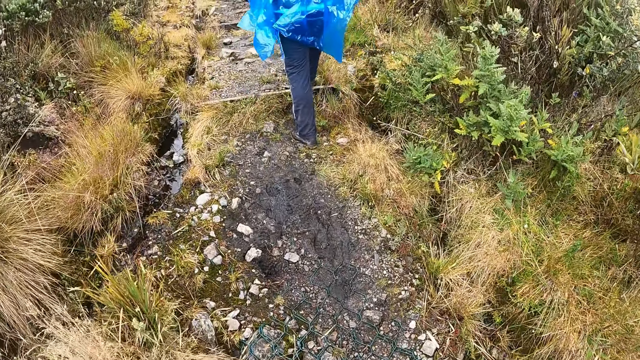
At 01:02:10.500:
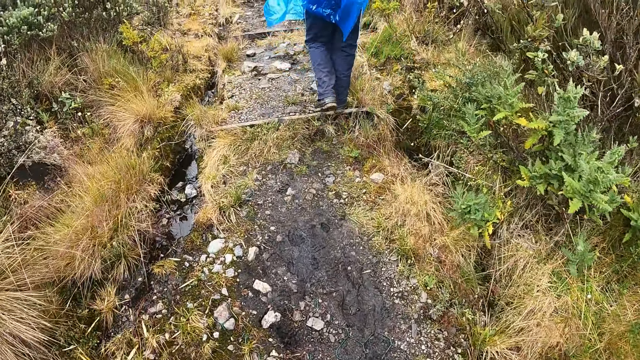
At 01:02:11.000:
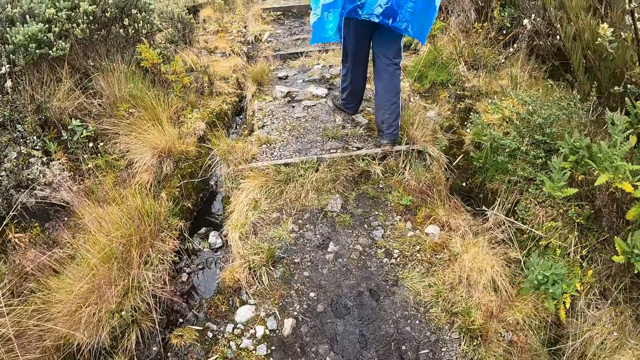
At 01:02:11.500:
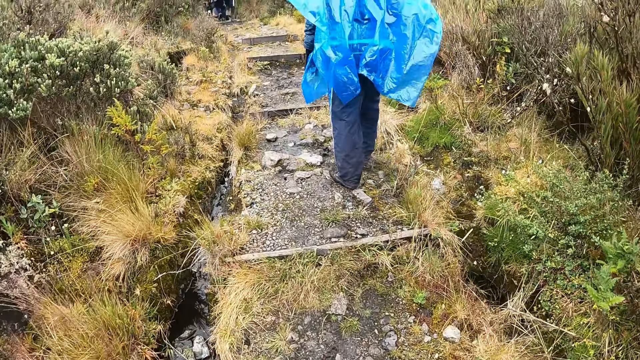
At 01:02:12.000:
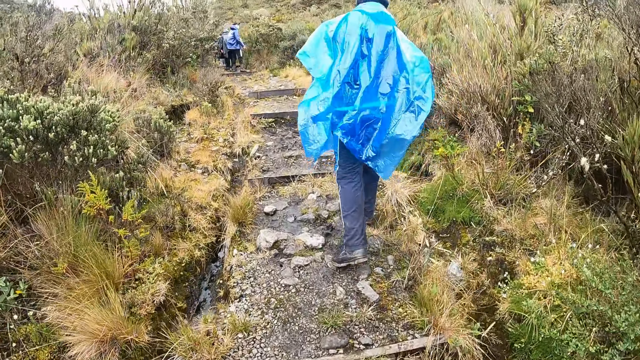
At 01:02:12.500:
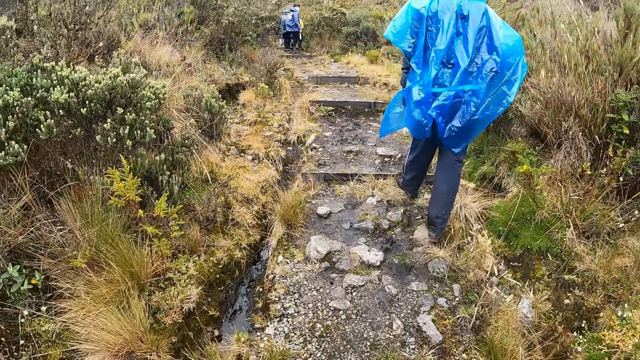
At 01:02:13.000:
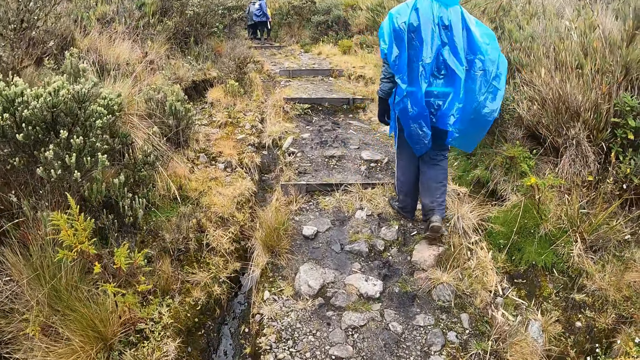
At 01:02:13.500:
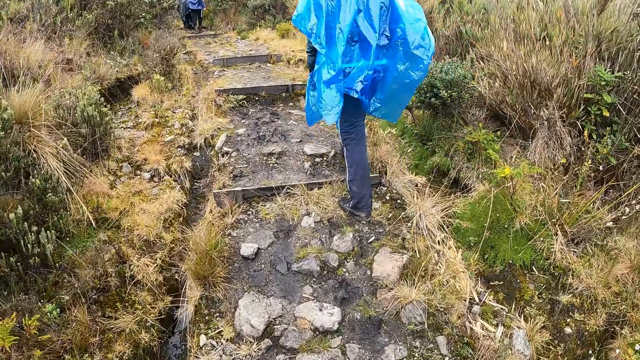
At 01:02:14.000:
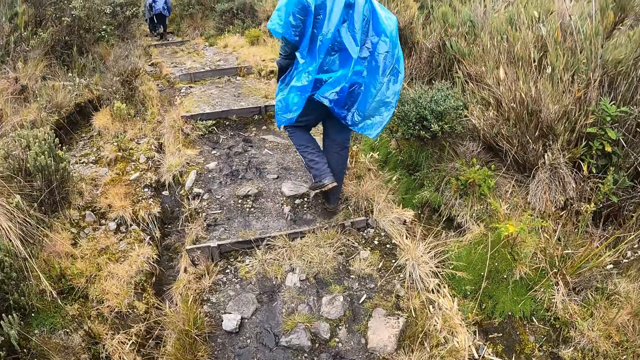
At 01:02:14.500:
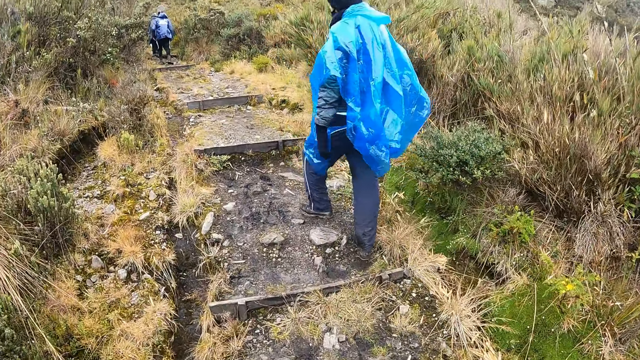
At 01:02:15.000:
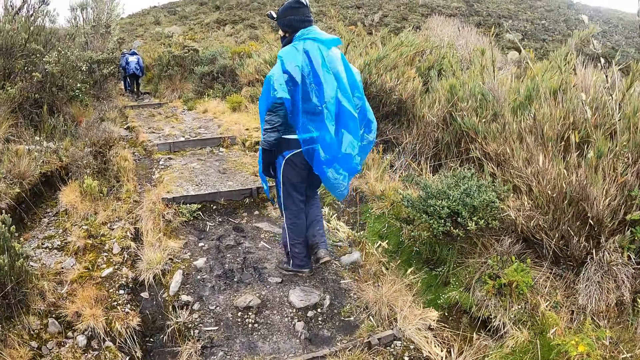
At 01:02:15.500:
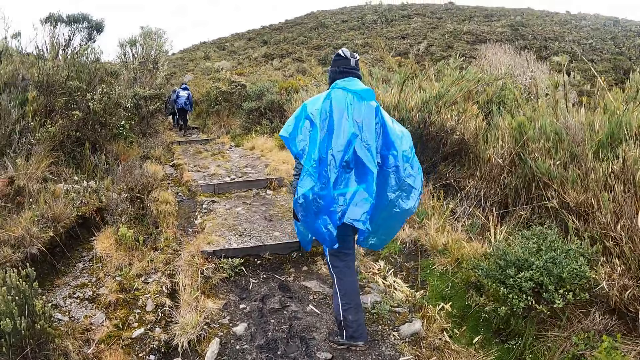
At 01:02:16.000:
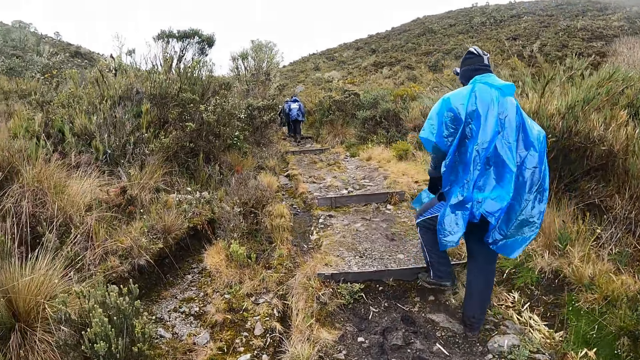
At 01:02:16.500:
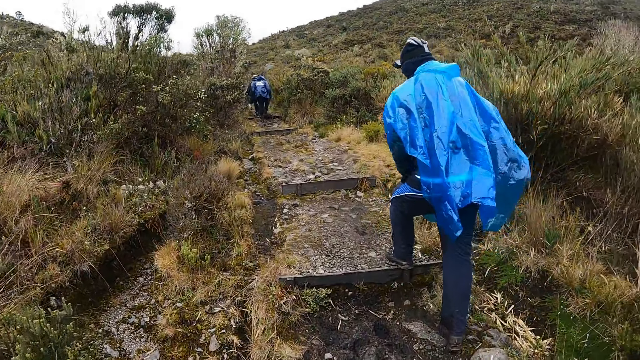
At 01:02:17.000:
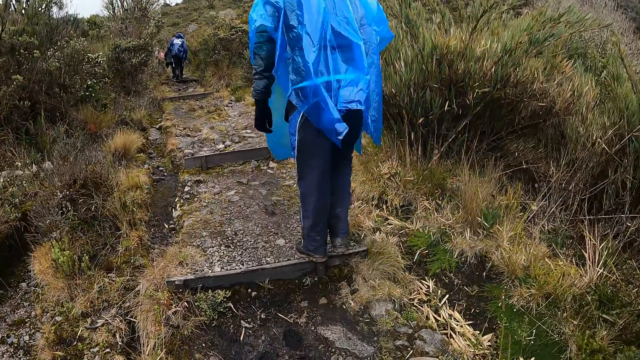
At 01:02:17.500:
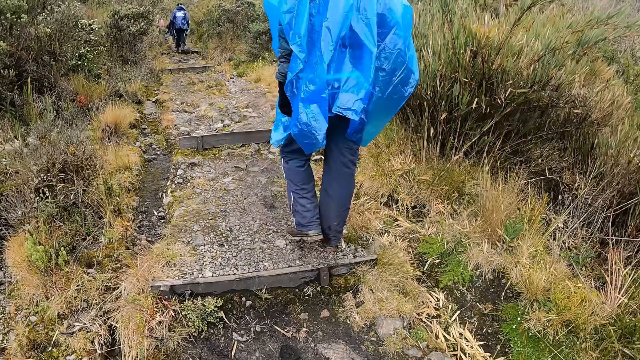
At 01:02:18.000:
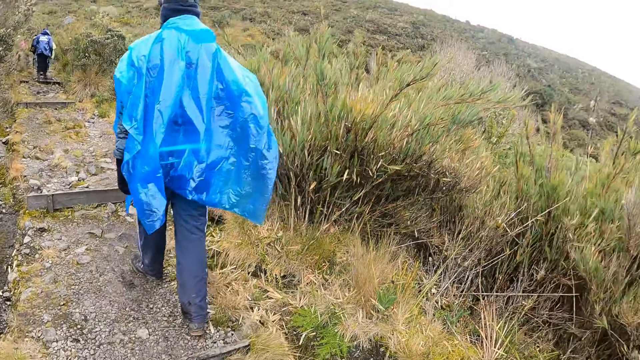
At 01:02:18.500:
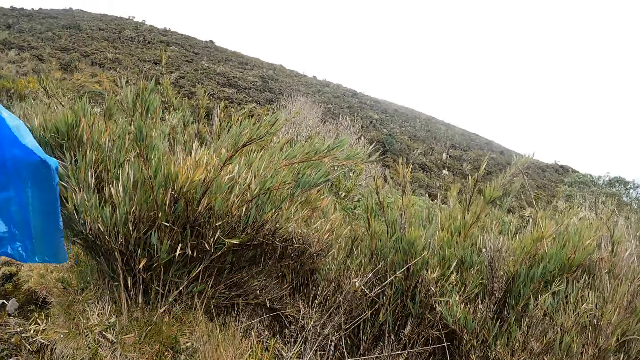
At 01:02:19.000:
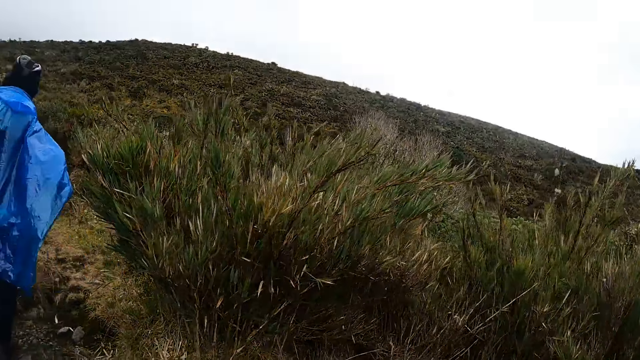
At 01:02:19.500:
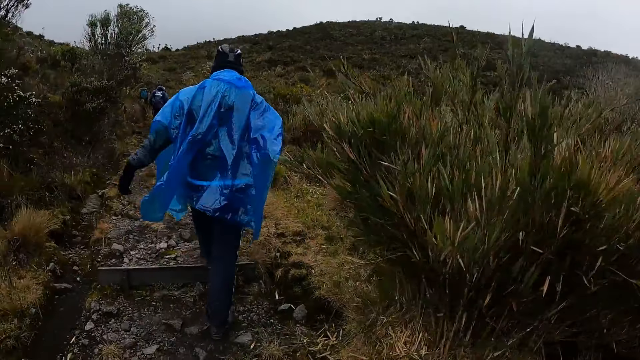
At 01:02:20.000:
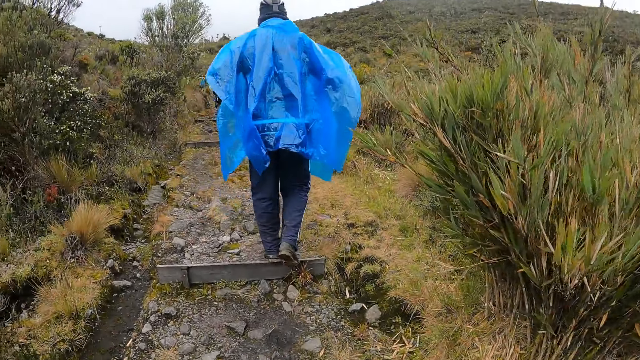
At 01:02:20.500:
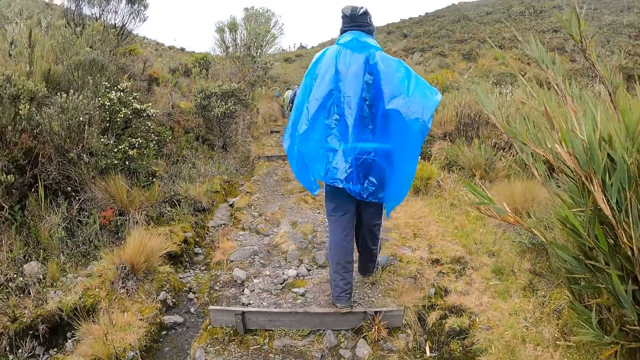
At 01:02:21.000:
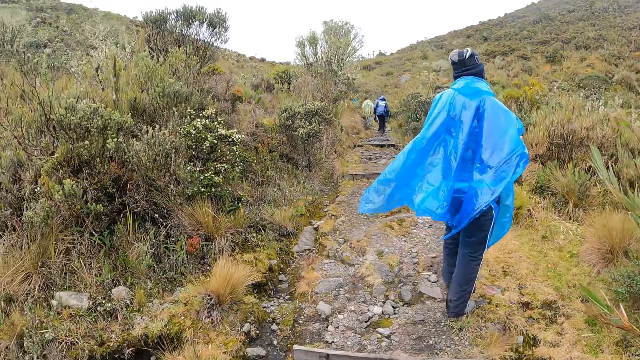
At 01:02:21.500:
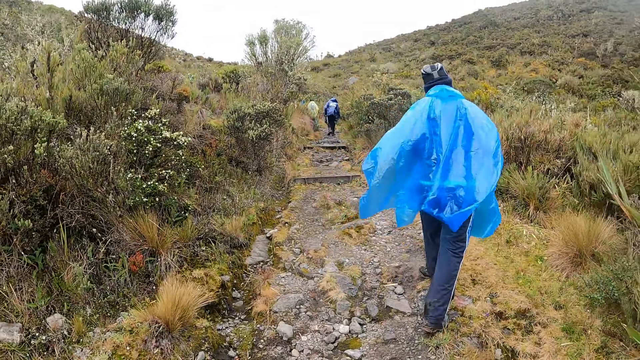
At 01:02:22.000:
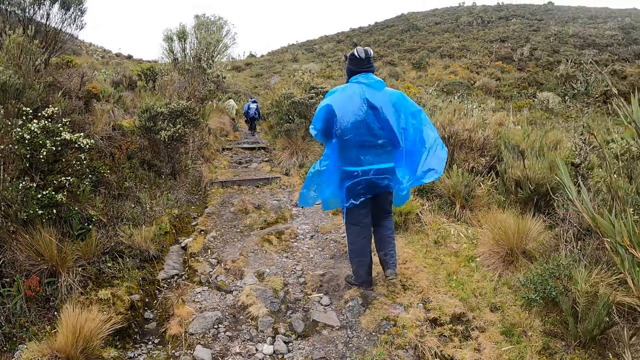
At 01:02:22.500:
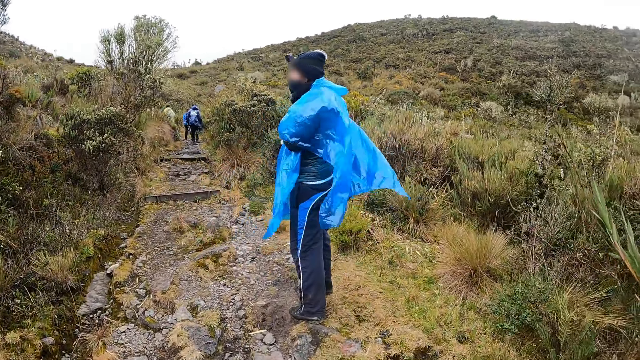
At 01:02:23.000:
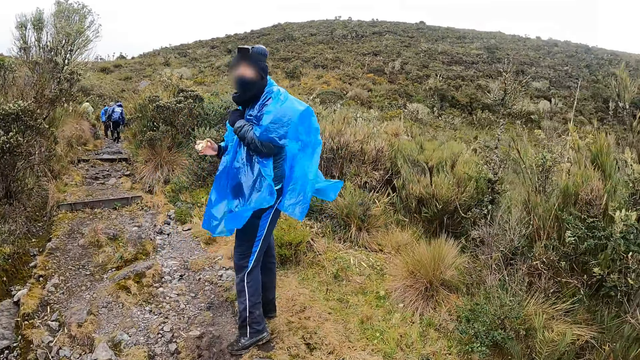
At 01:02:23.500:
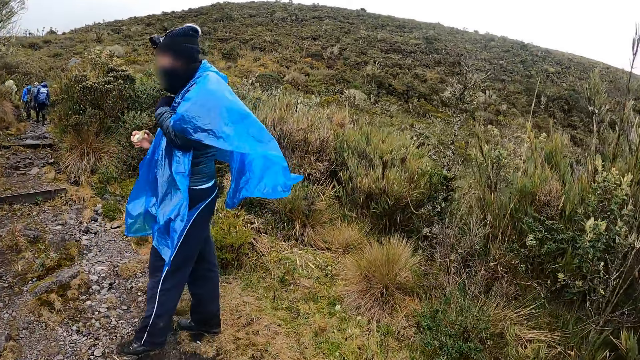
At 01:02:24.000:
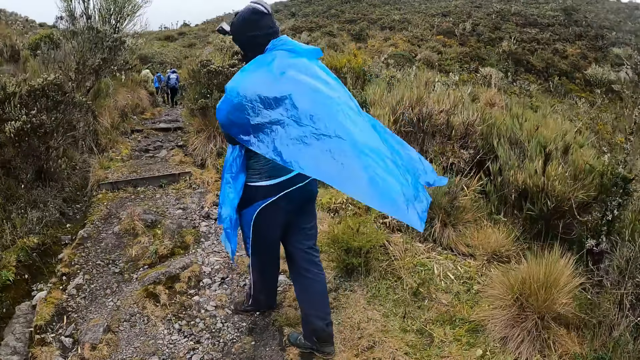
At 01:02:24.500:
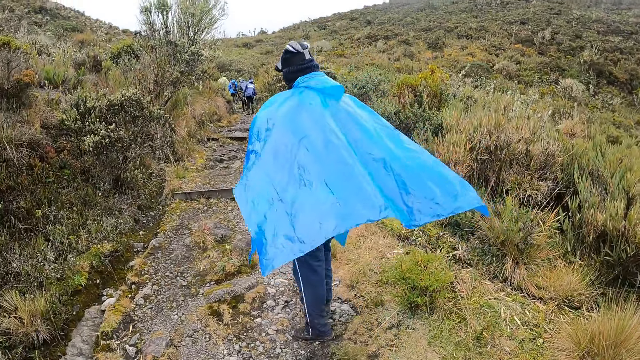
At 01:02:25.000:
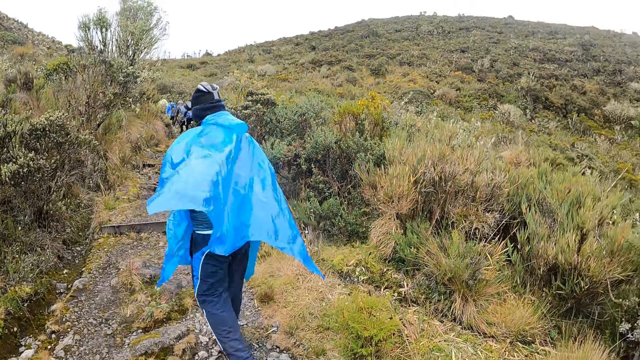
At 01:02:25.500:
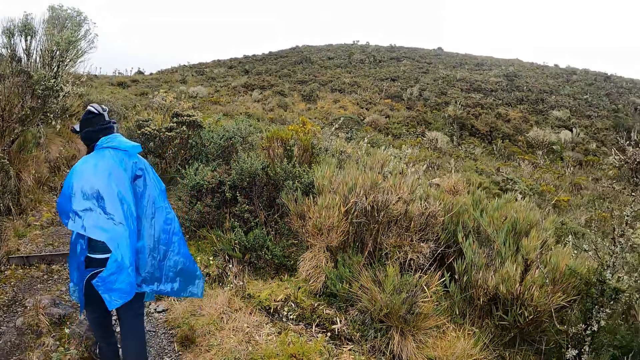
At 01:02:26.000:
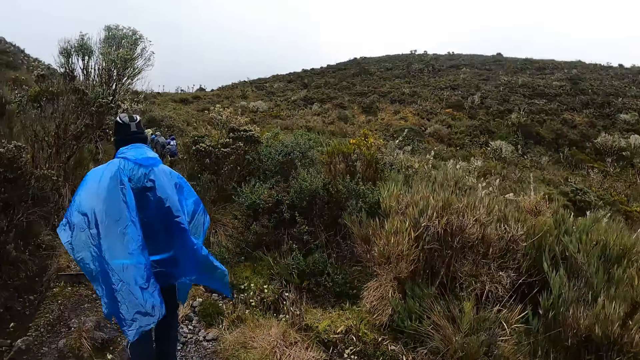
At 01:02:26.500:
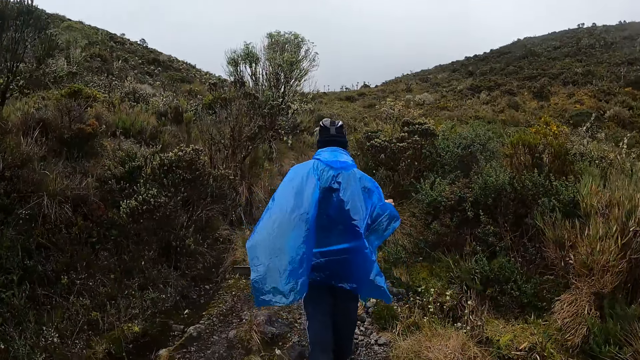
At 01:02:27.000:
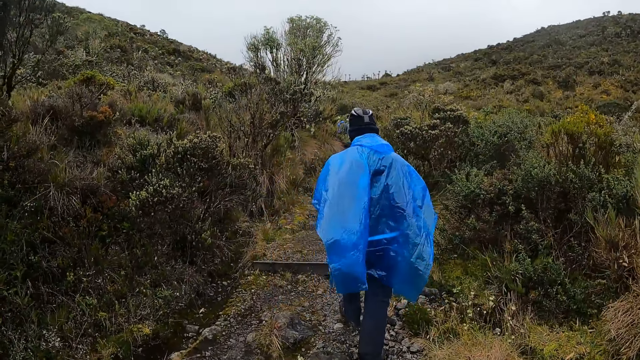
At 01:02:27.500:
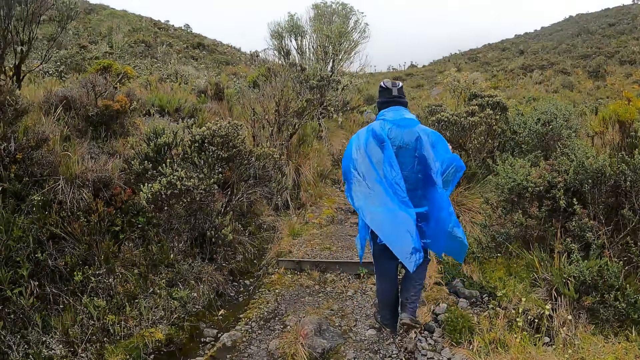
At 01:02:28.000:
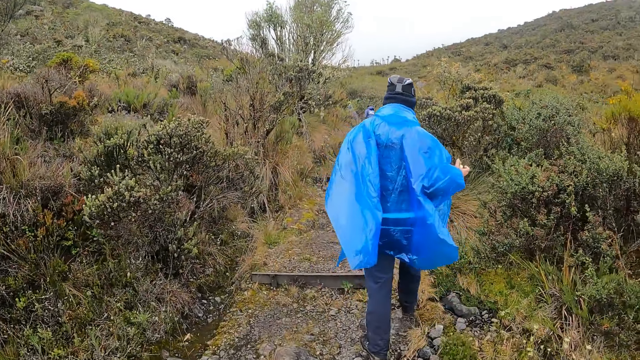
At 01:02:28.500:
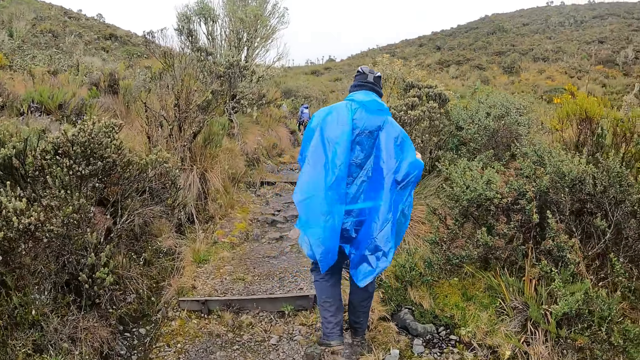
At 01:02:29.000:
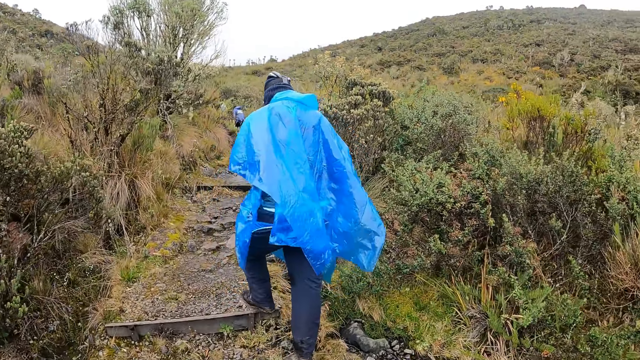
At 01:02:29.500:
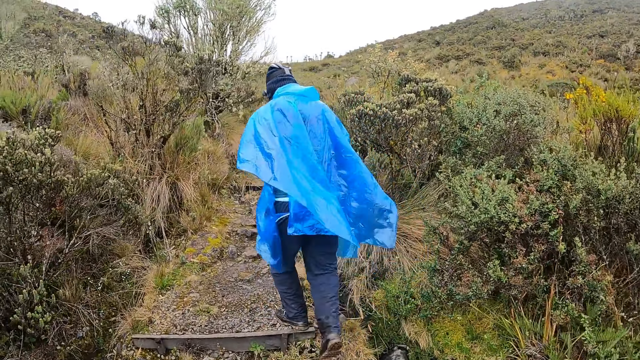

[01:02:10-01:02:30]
The camera wearer looks around the field. The man turns to the camera wearer. The man interacts with the camera wearer. The camera wearer walks around the rocky path. The man walks on along the path.
